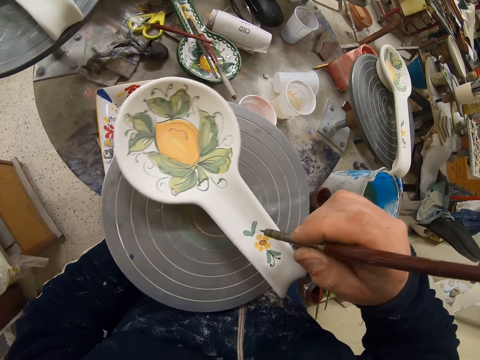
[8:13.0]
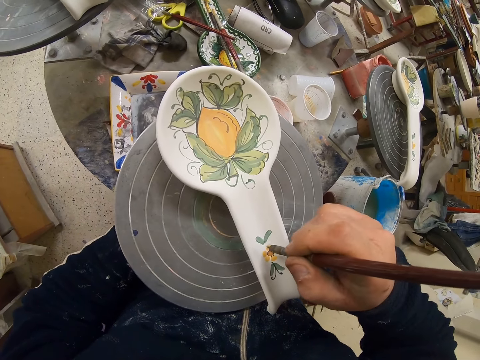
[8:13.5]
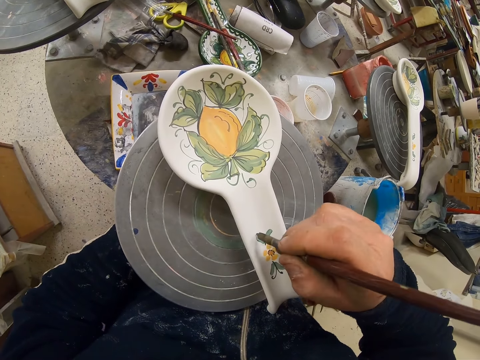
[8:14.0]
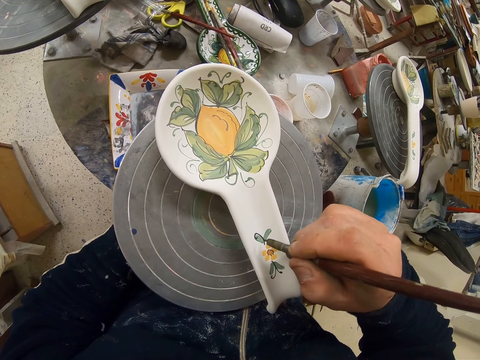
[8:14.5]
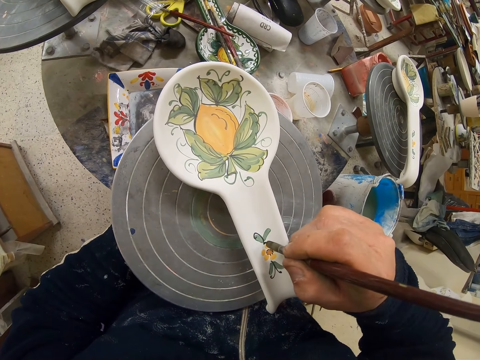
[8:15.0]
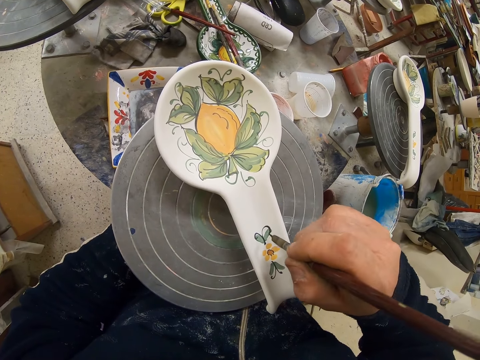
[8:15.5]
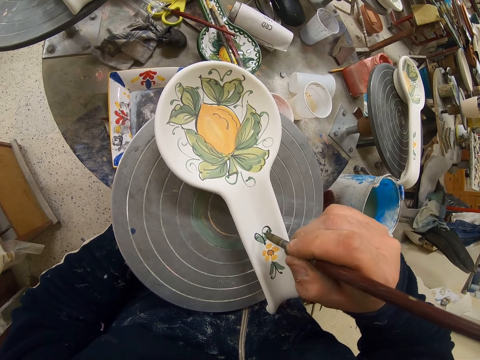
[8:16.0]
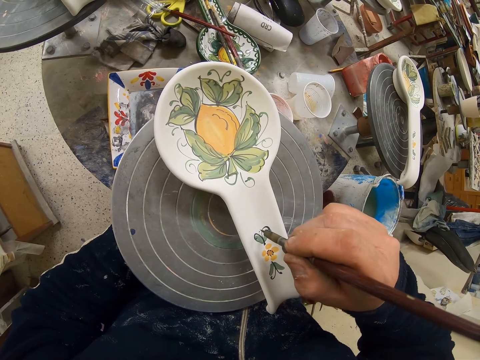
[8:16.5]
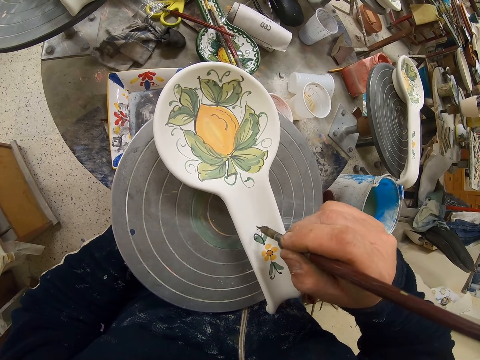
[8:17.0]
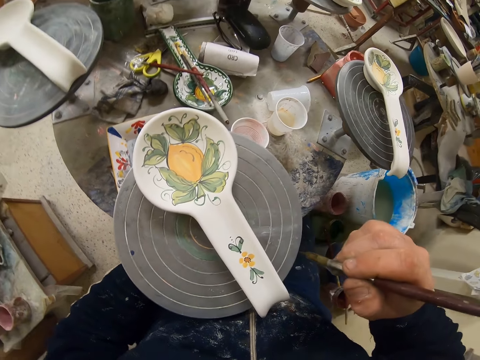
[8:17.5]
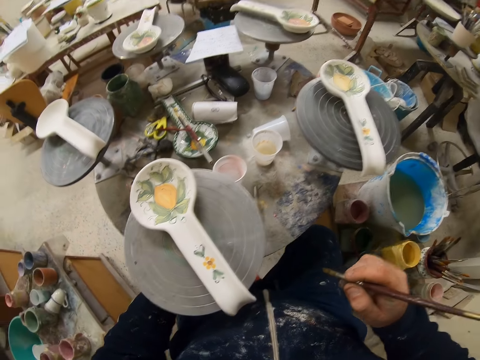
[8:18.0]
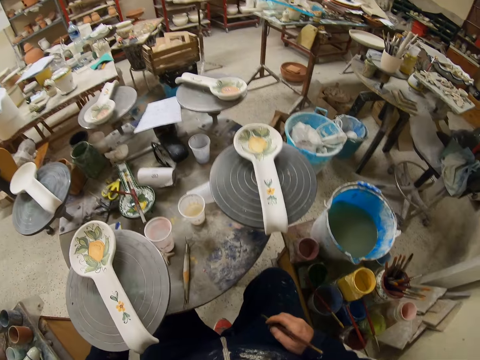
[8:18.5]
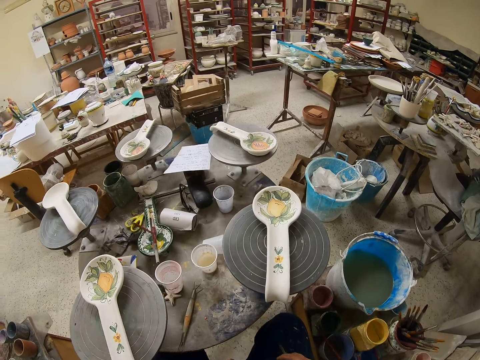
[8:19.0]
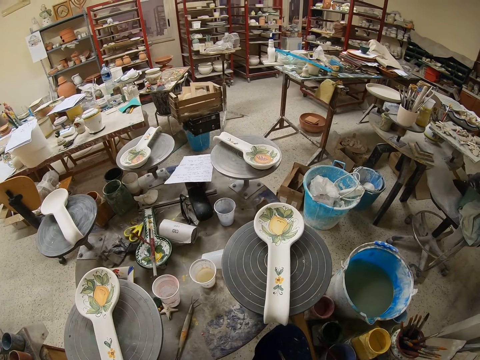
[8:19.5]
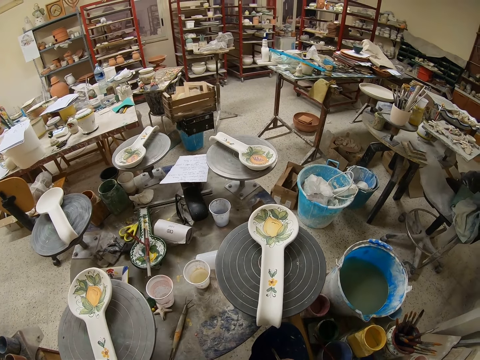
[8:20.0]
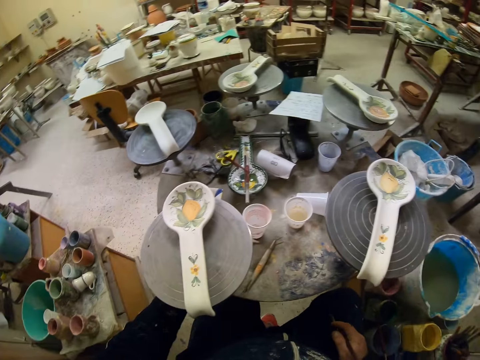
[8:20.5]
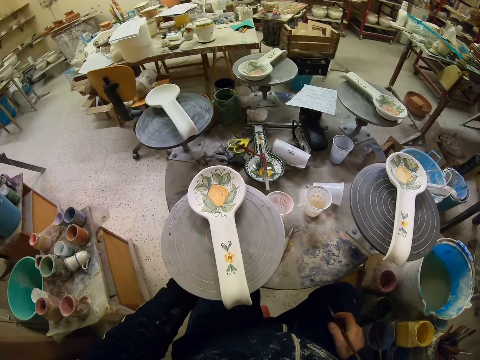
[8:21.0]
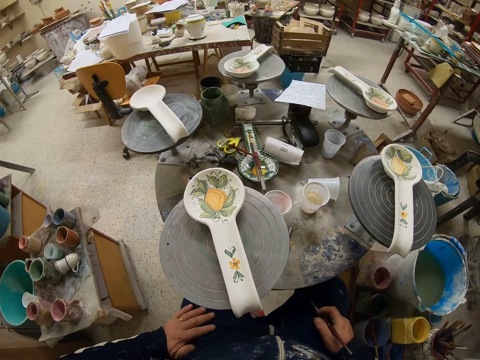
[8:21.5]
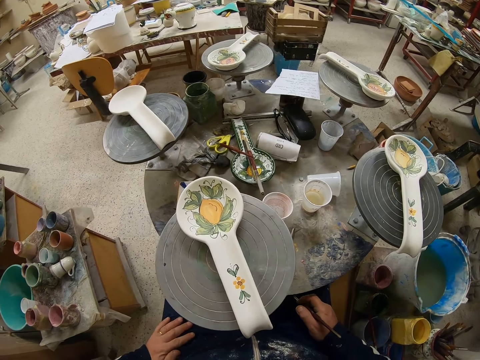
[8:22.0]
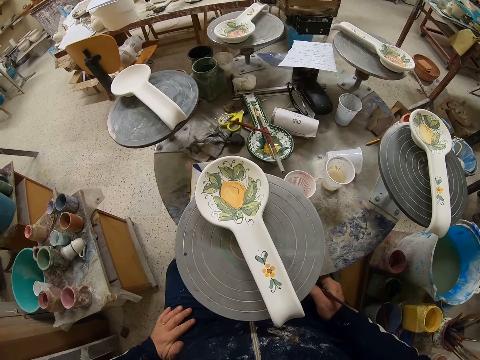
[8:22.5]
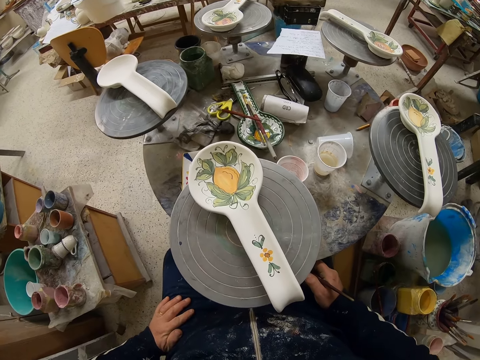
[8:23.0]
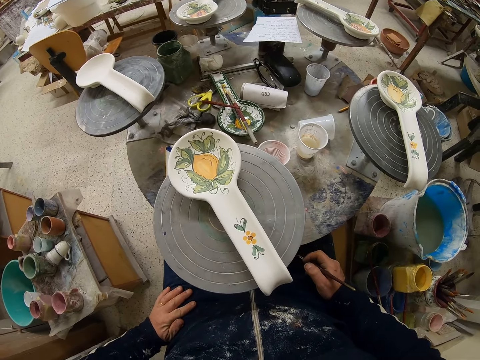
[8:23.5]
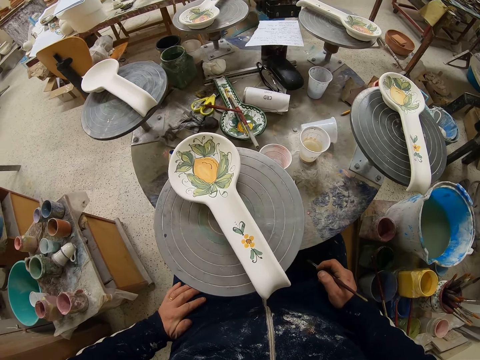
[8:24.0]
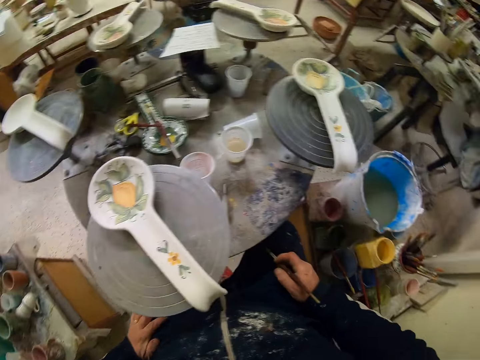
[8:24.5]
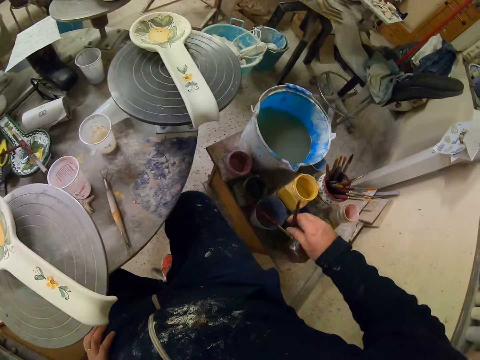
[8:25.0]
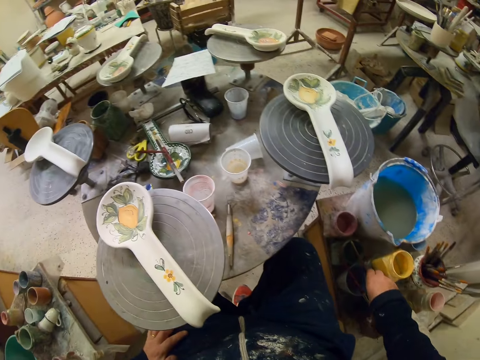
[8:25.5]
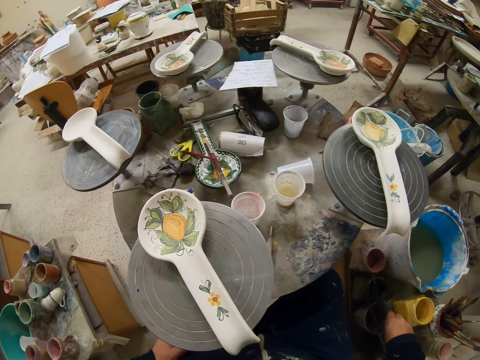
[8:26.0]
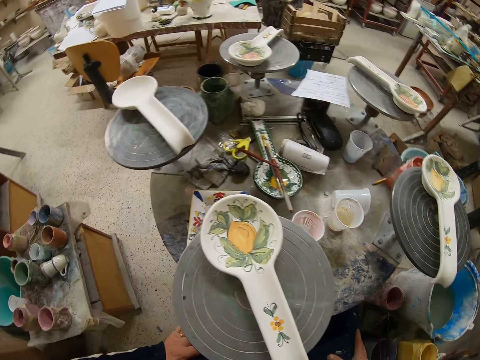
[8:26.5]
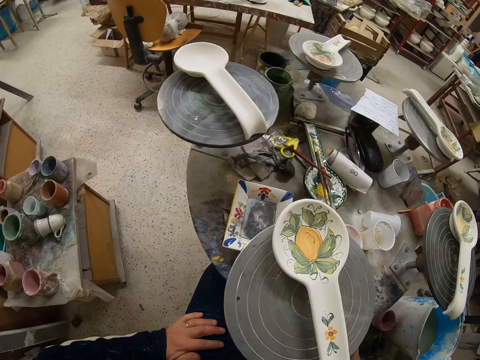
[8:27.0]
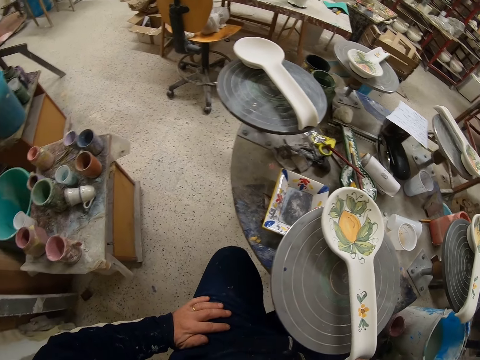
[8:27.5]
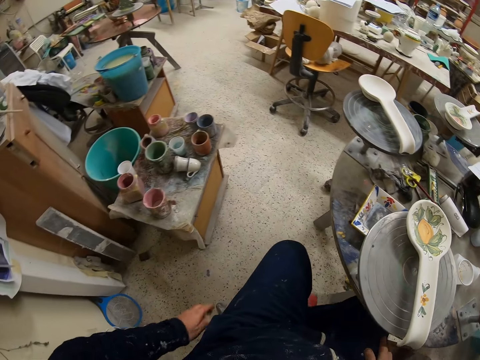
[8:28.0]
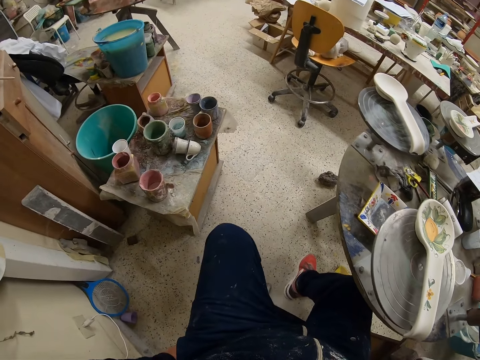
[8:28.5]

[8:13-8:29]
The camera wearer turns the table. They decorate the plate with the paint brush. They turn the table. They look around. They swing with the chair. They put the paint brush down. They get off the chair. They look around.

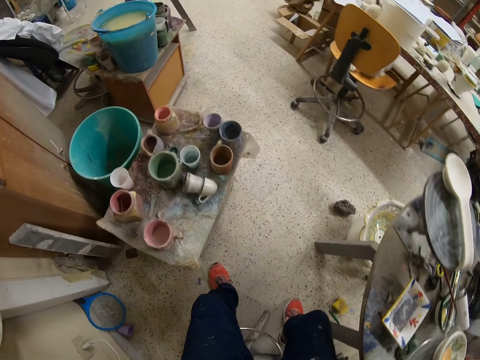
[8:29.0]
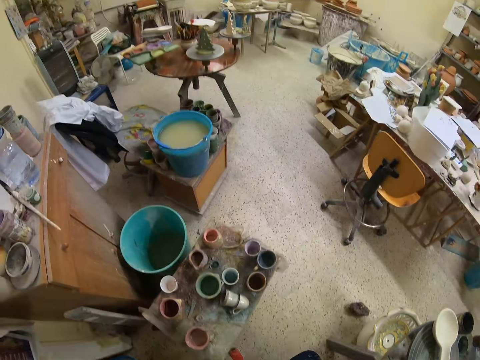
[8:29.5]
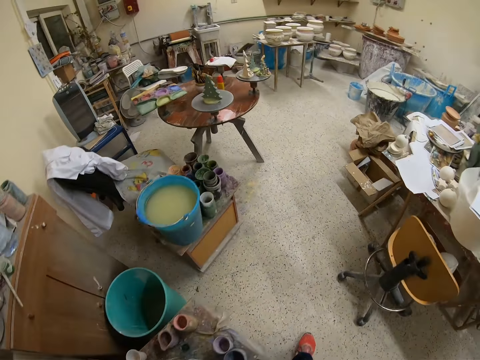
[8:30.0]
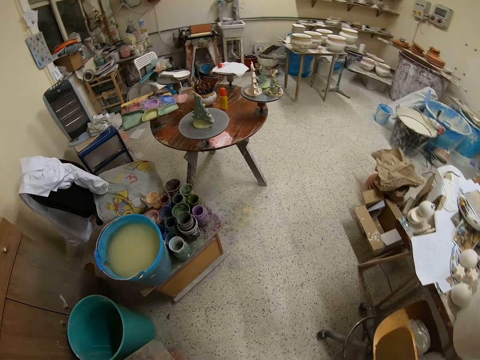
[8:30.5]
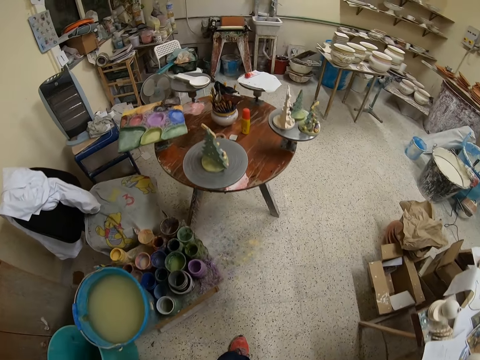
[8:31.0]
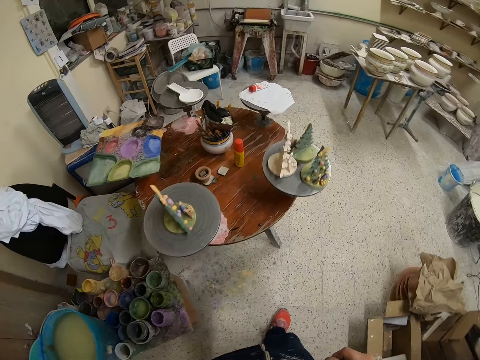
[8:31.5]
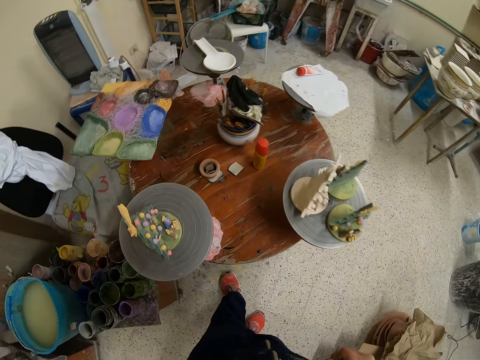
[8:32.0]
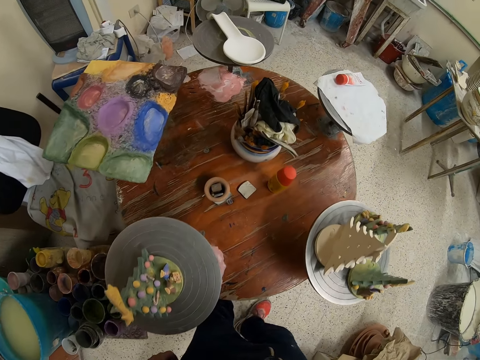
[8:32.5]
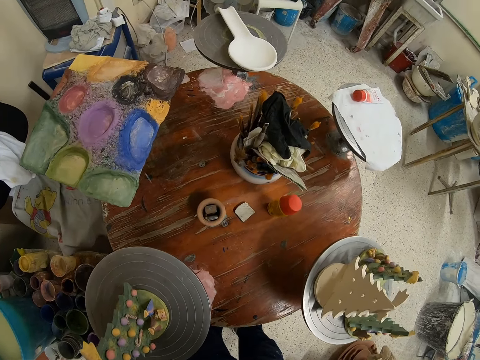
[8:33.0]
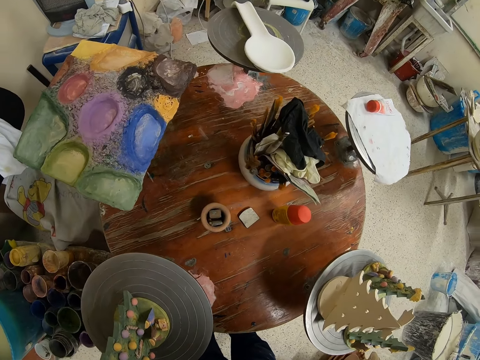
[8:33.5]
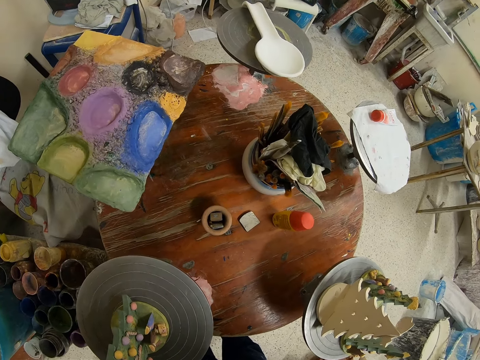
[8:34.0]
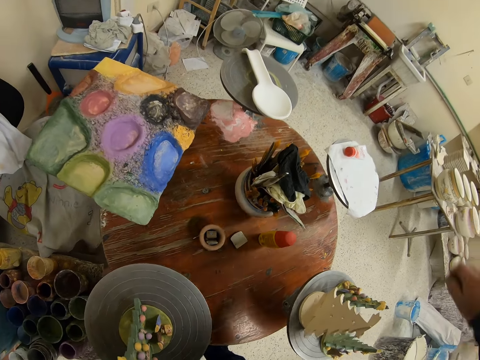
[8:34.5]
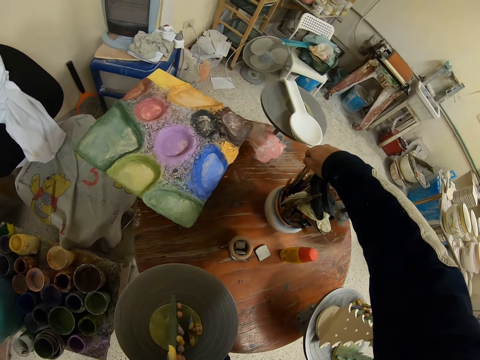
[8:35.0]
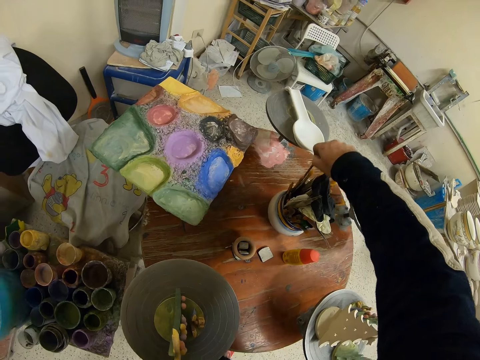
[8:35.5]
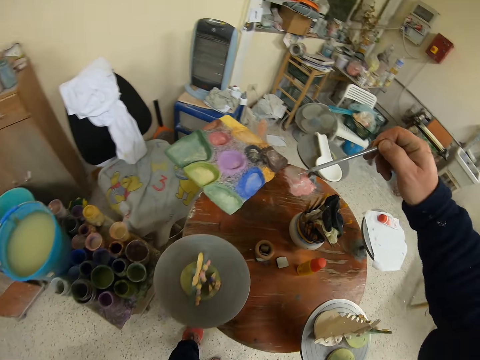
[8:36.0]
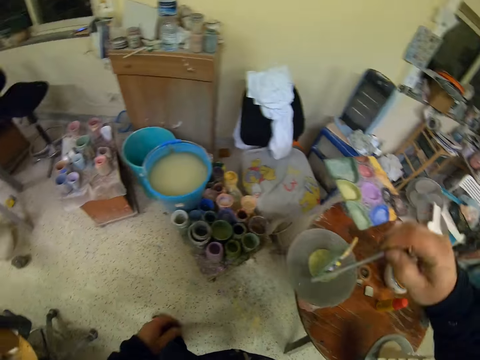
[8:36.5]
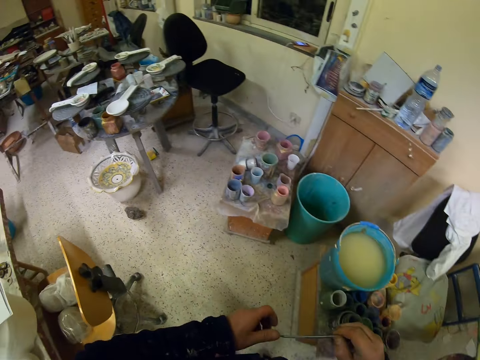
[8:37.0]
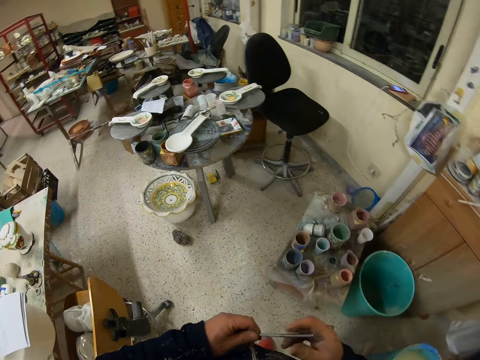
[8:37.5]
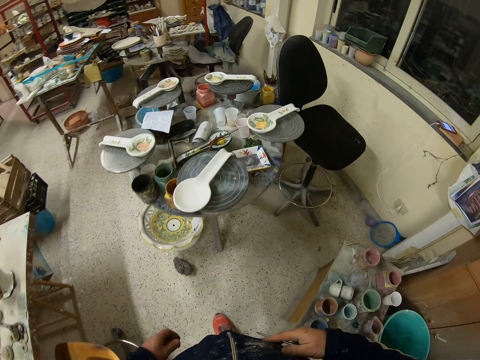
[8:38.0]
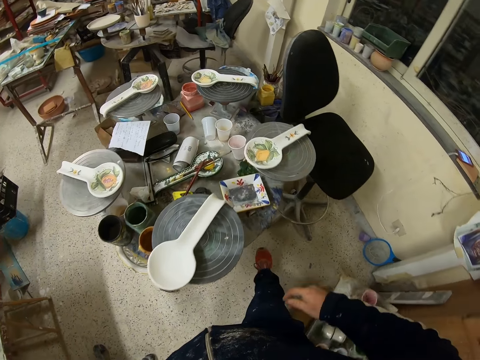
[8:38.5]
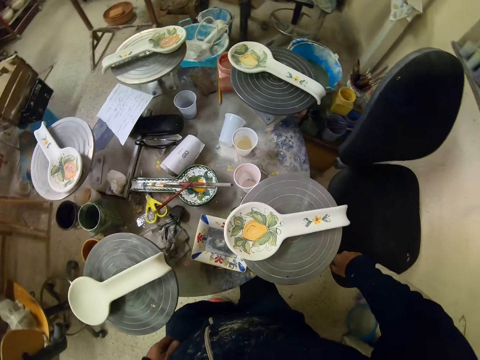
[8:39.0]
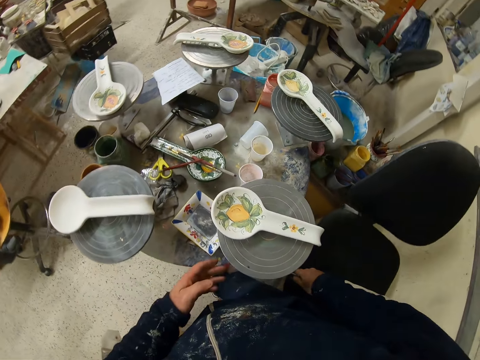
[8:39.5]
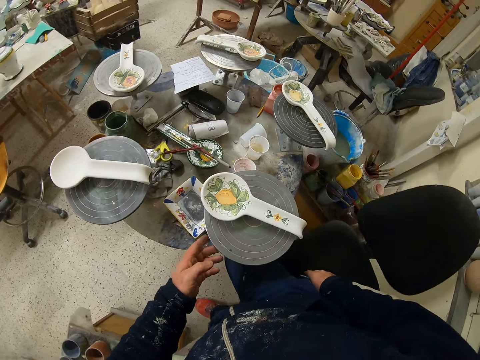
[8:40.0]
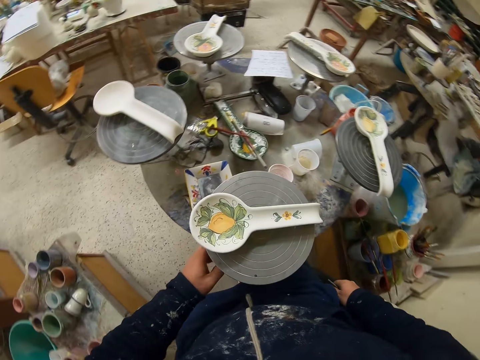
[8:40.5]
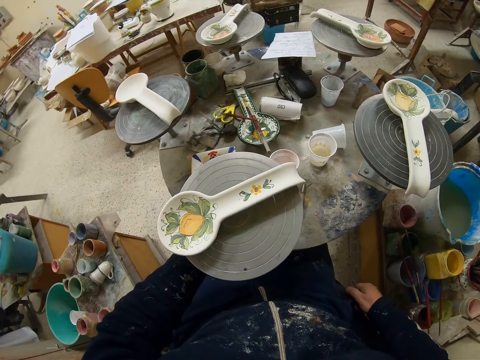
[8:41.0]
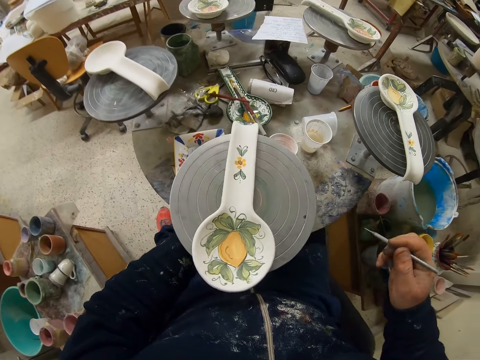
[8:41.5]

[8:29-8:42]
The camera wearer walks around. He picks a paint brush from the table. He walks back to his work station. He sits on the chair. He turns the table.
